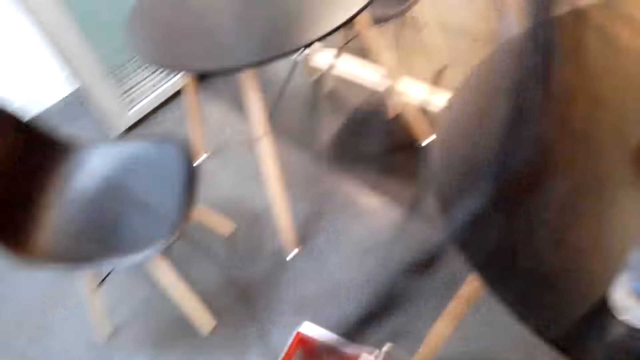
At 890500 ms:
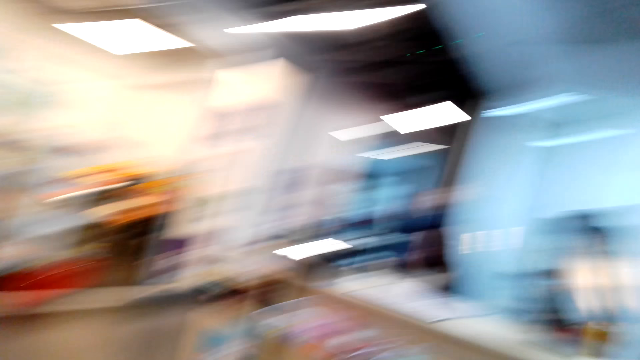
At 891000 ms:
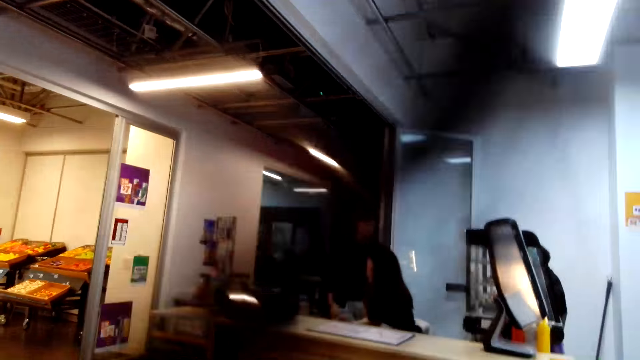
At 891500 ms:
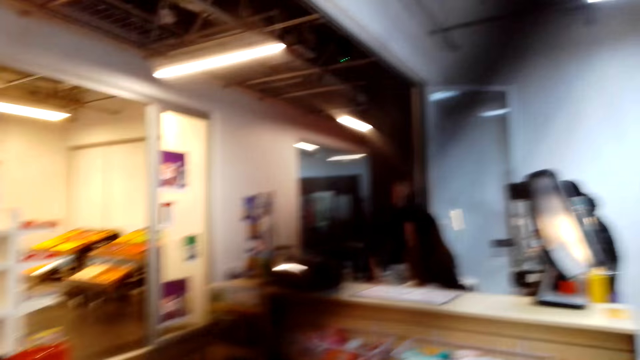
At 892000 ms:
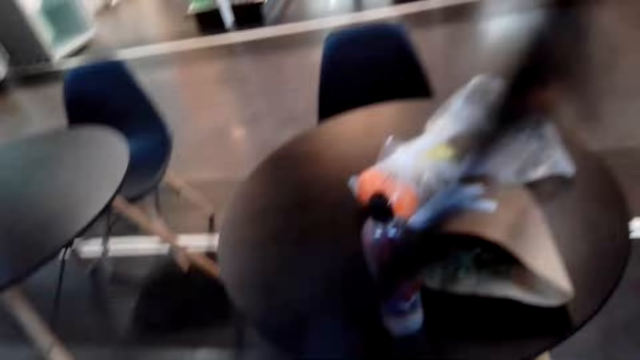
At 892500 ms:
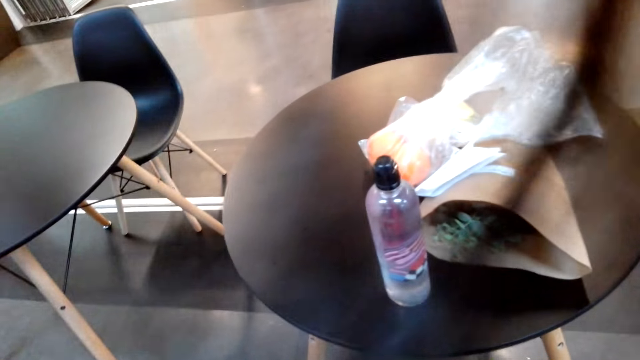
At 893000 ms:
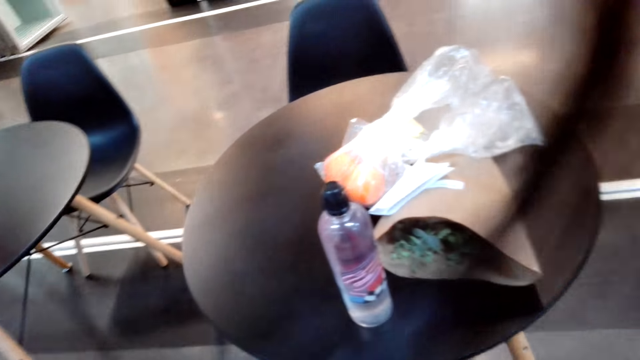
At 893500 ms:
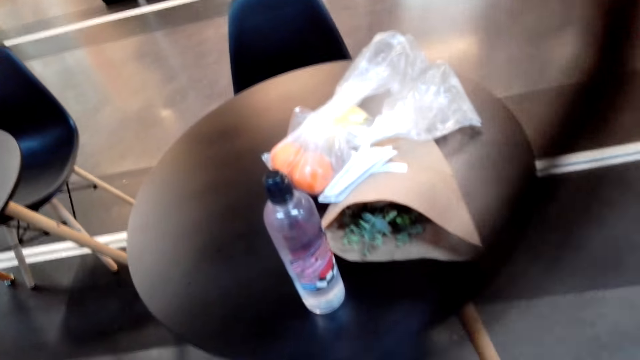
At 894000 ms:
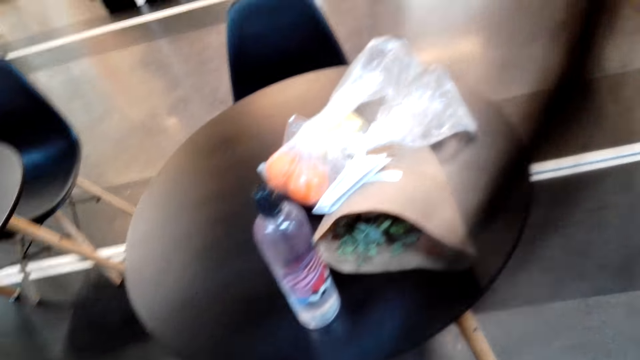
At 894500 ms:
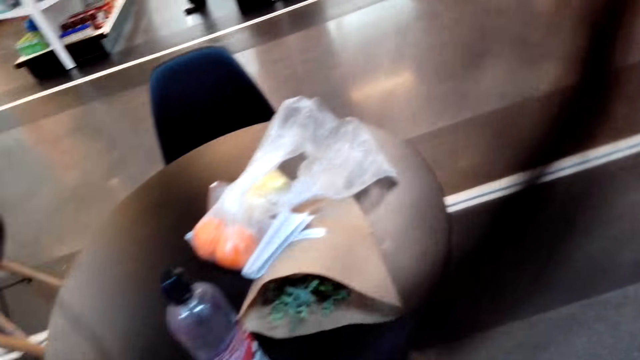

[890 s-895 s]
The camera wearer picks the basket.

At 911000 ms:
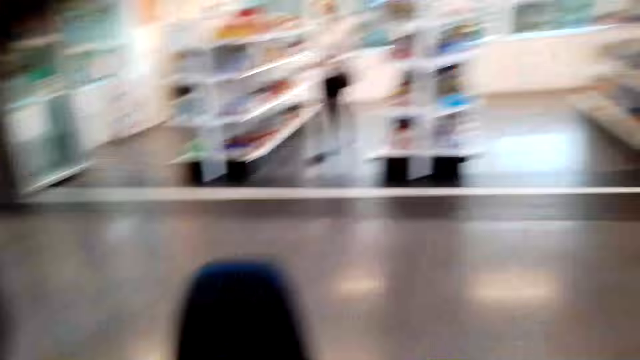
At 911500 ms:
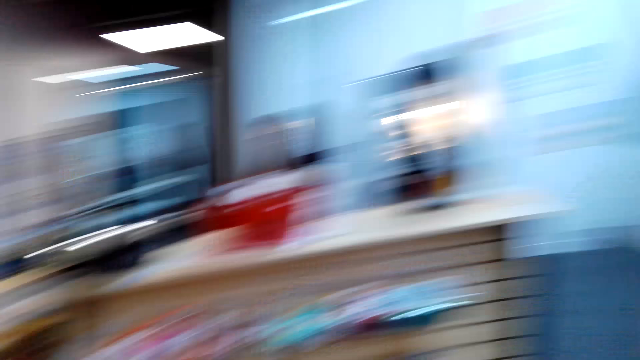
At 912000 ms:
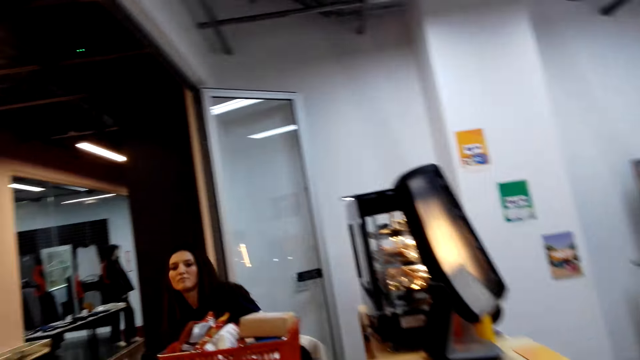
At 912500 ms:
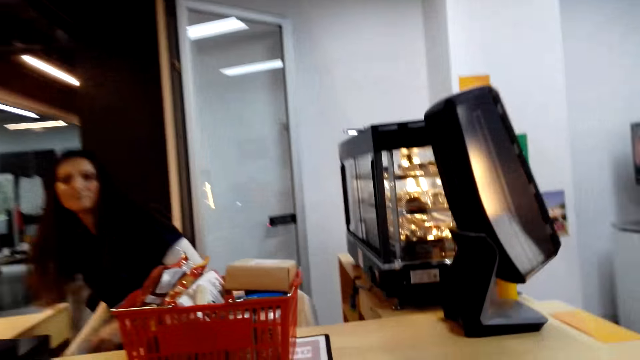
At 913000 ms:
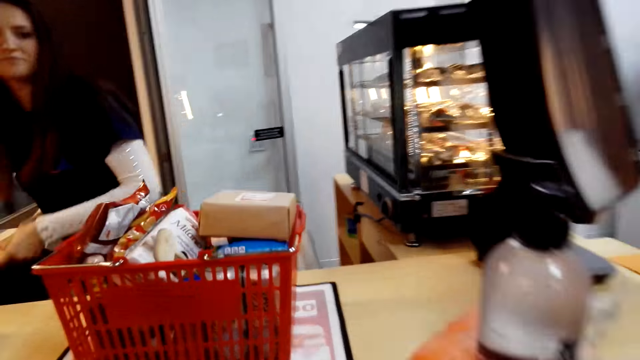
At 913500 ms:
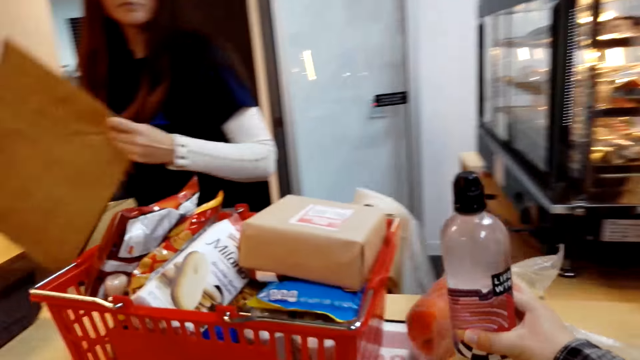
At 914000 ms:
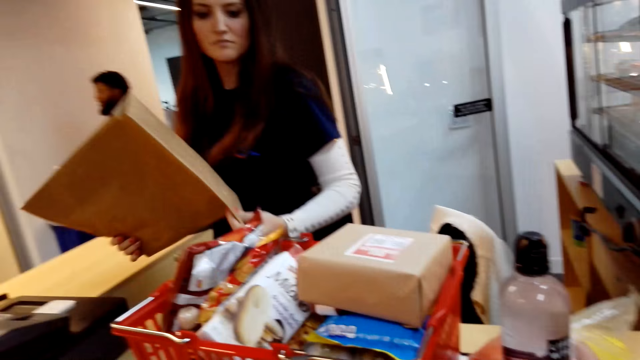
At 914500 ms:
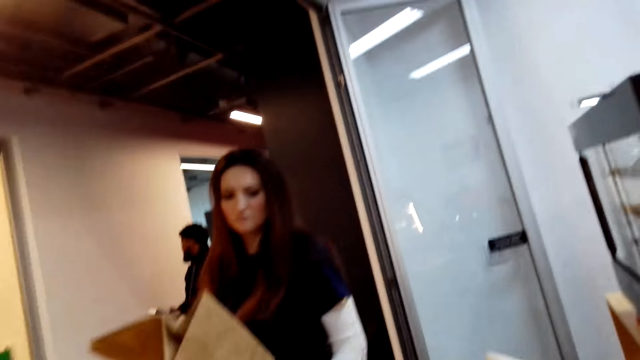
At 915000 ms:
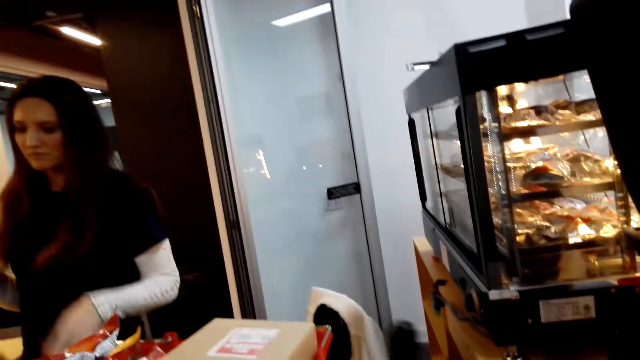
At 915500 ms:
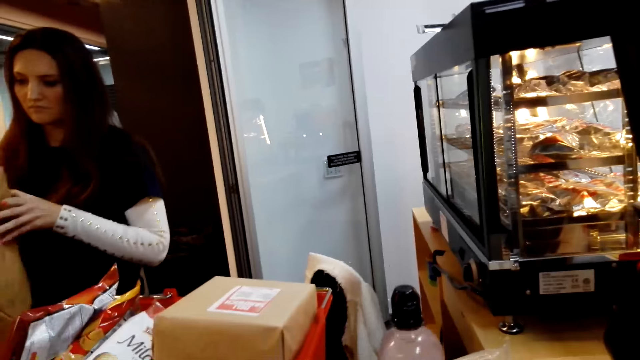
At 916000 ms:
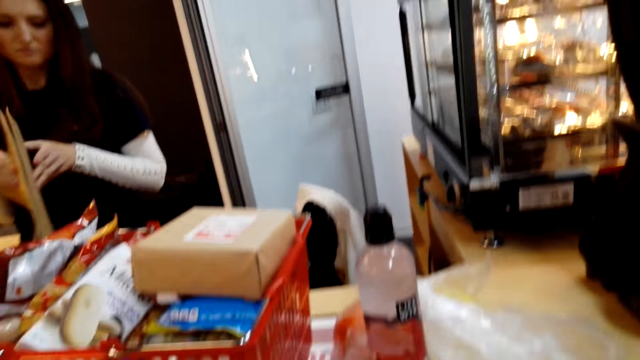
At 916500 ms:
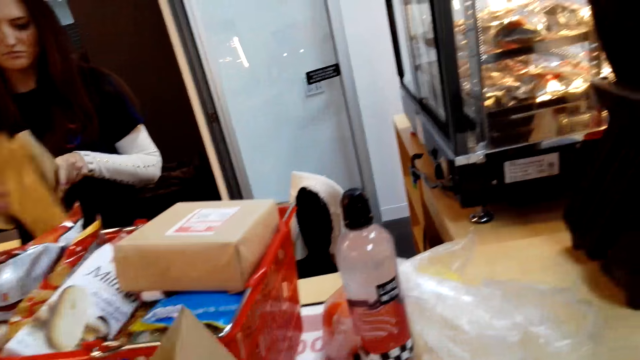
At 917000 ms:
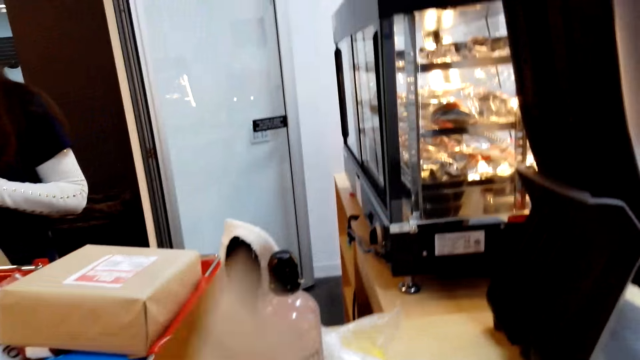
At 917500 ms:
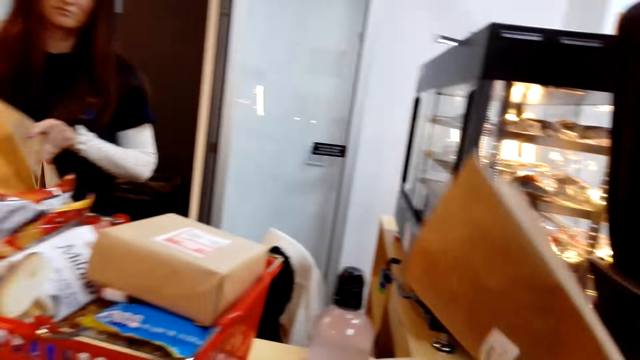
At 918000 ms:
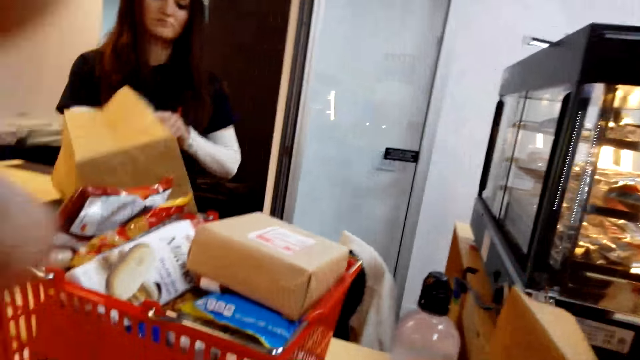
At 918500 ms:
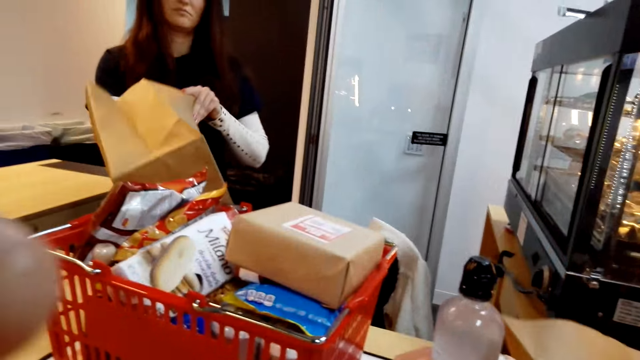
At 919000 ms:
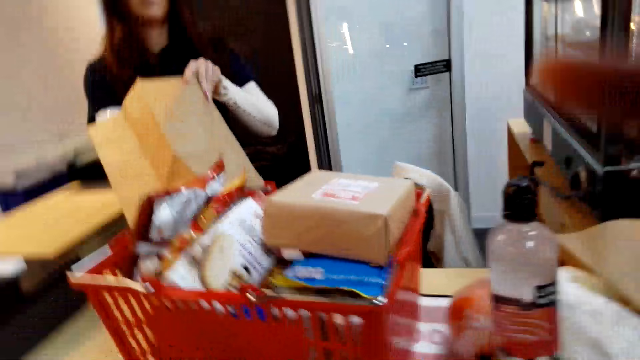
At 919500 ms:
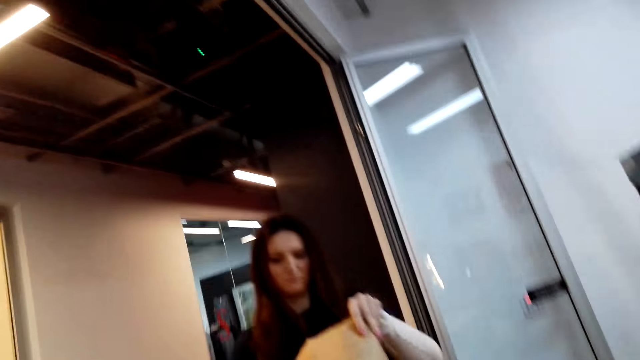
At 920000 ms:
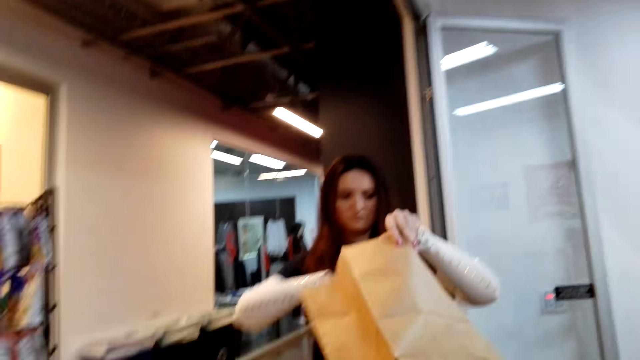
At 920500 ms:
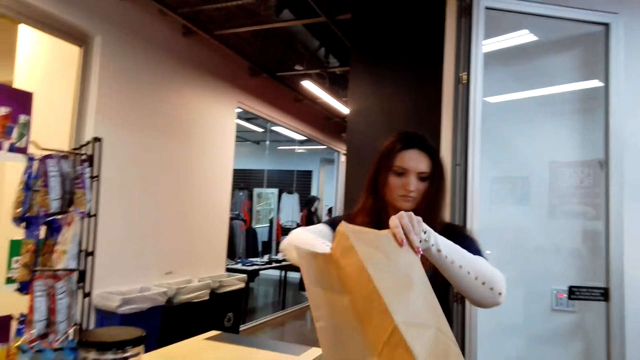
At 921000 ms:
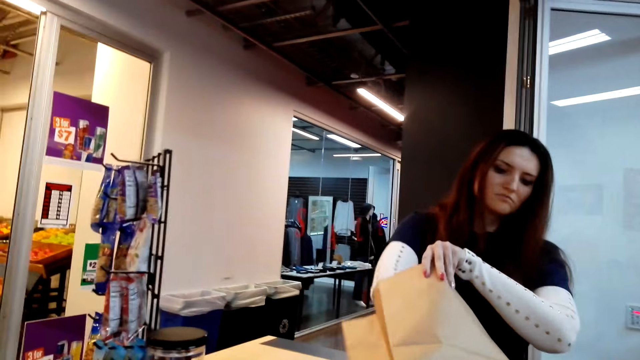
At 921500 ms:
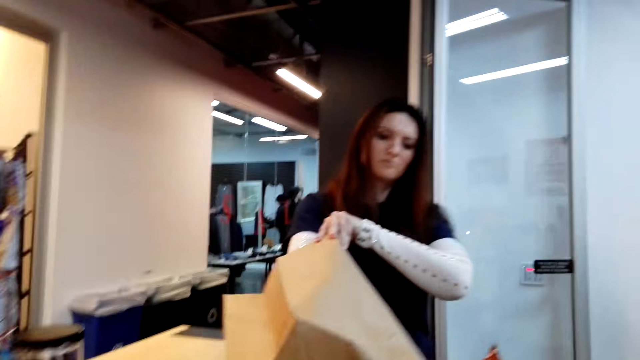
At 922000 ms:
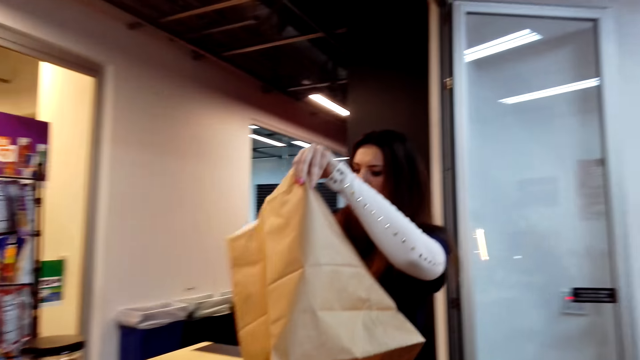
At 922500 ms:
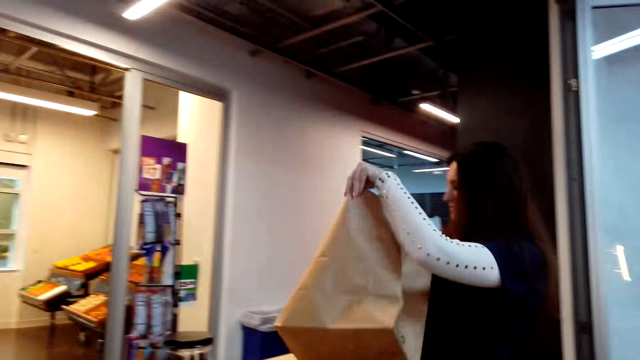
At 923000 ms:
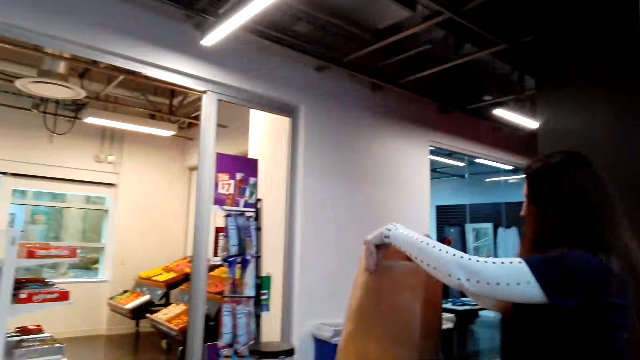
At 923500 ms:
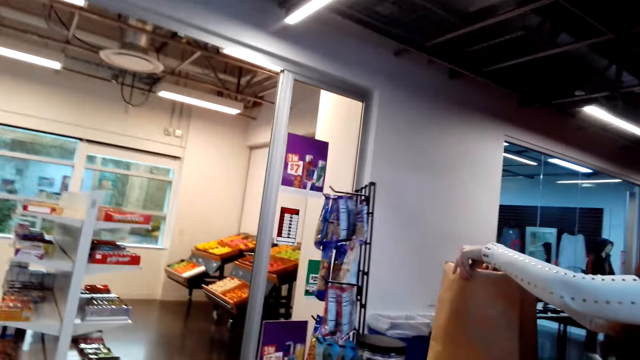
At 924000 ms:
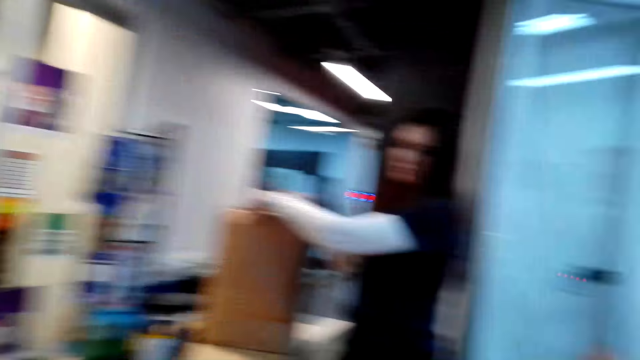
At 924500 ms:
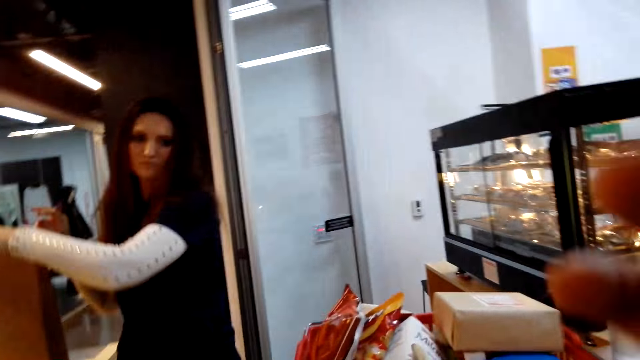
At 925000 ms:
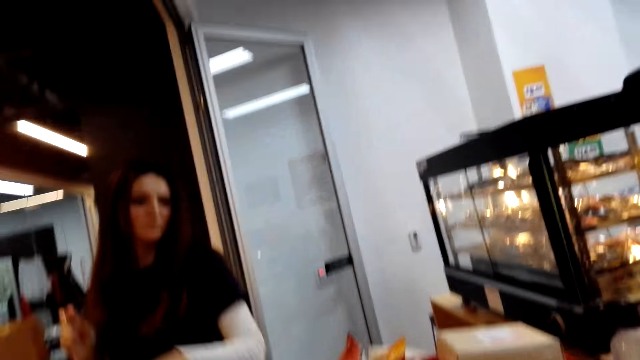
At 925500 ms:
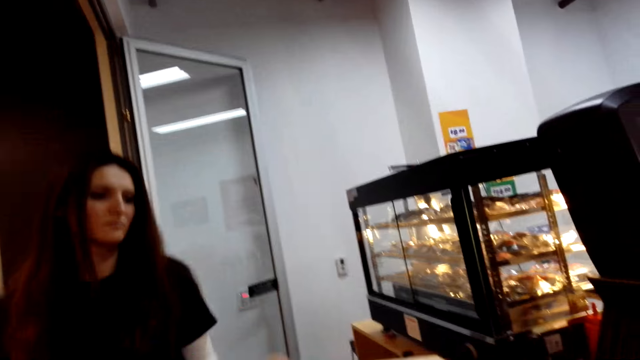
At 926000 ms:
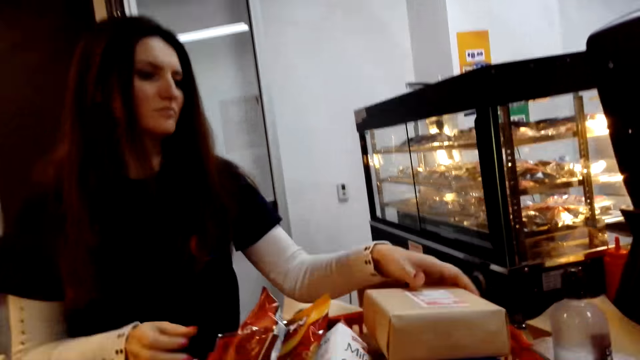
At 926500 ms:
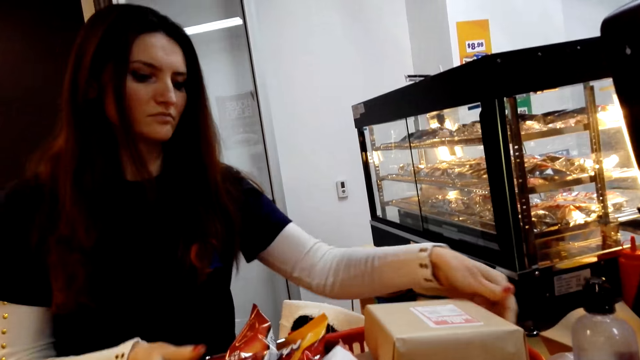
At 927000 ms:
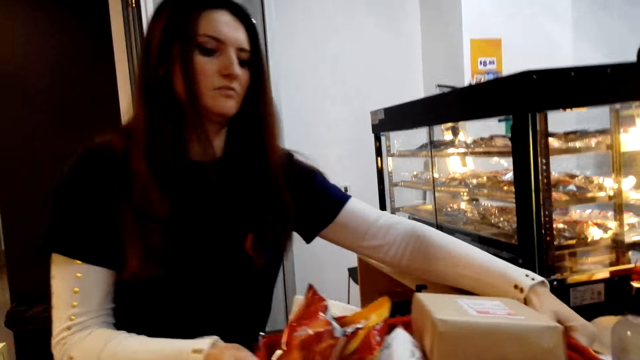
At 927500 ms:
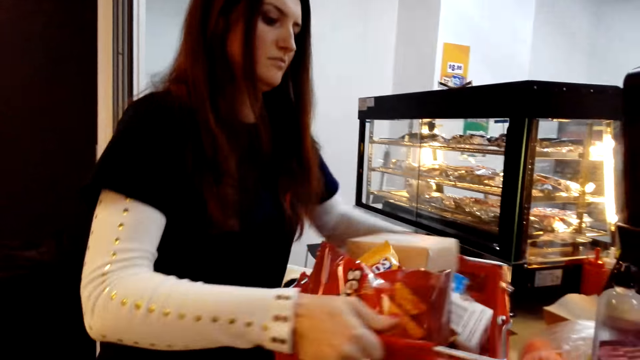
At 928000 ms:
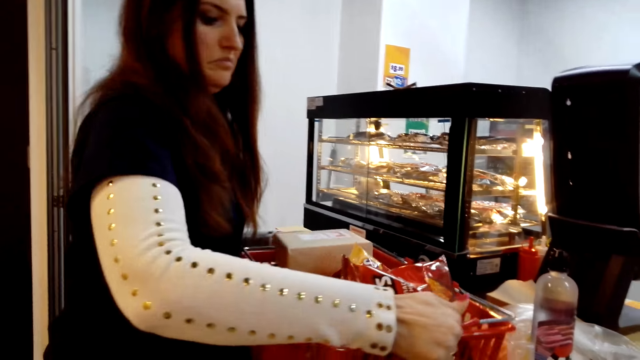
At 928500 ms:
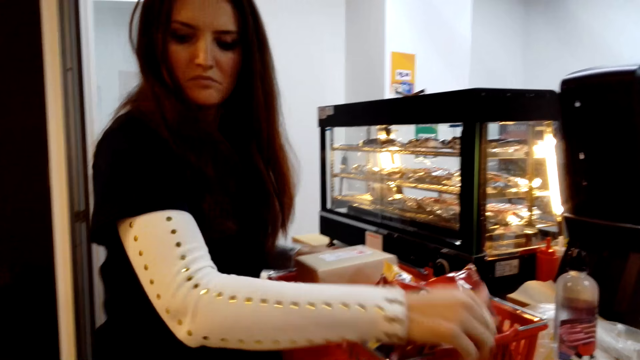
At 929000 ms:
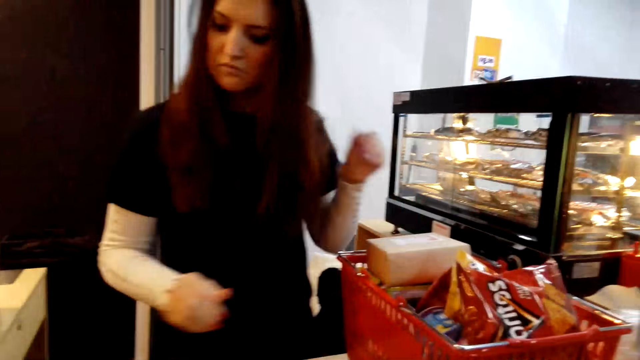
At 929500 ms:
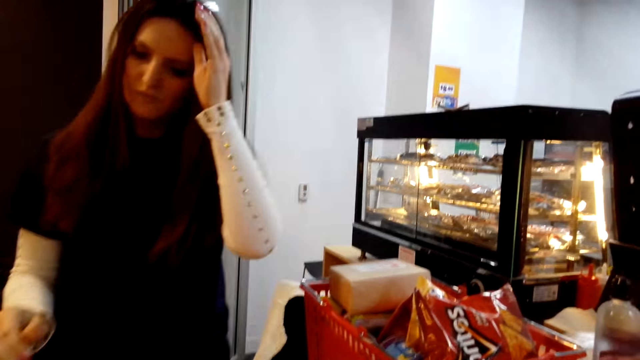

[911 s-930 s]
The camera wearer walks back to the counter. They place items on the cashier counter top. The cashier opens a shopping bag. The cashier opens the packet paper. The camera wearer puts the packet paper on the table. The cashier places the shopping bag on the counter top and turns the basket.
